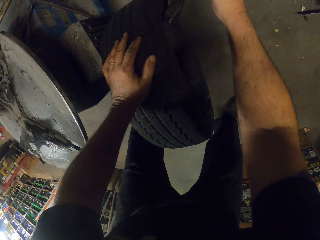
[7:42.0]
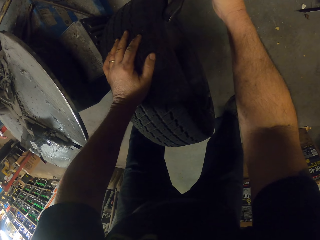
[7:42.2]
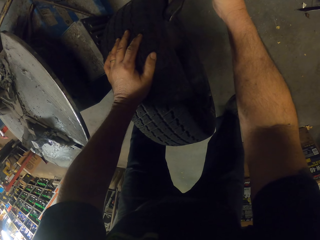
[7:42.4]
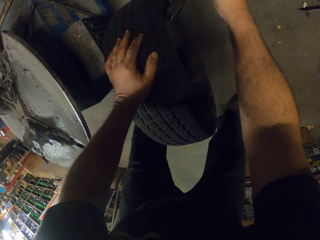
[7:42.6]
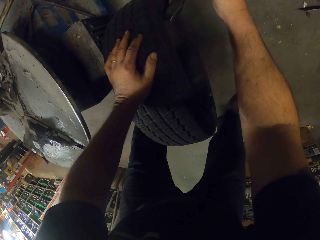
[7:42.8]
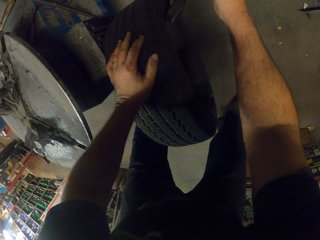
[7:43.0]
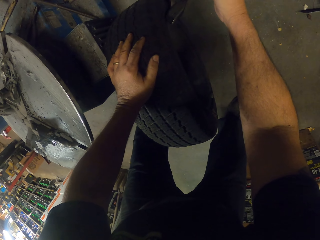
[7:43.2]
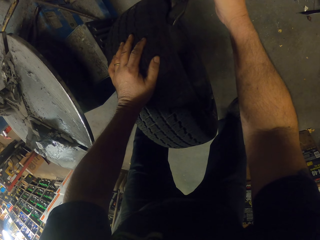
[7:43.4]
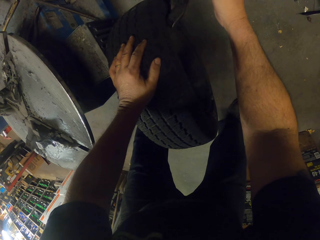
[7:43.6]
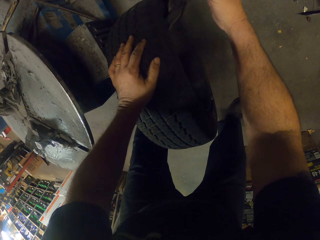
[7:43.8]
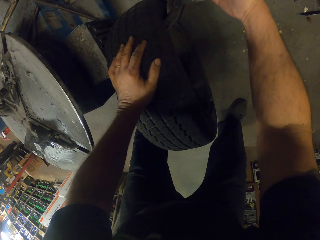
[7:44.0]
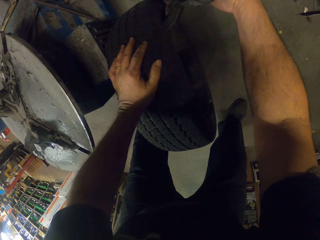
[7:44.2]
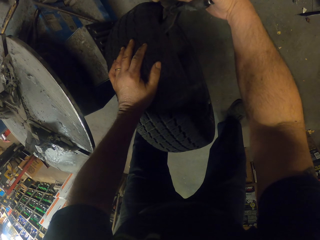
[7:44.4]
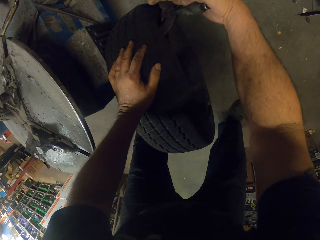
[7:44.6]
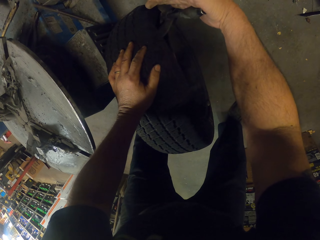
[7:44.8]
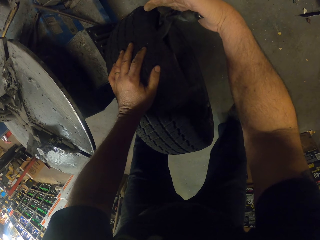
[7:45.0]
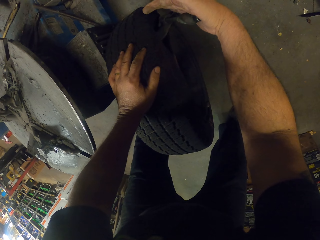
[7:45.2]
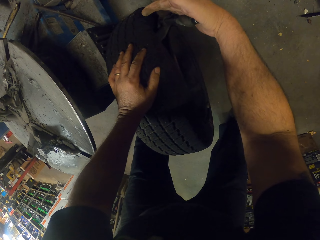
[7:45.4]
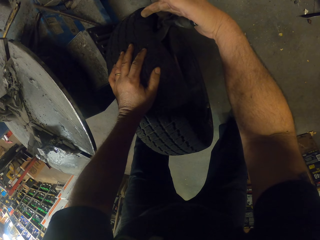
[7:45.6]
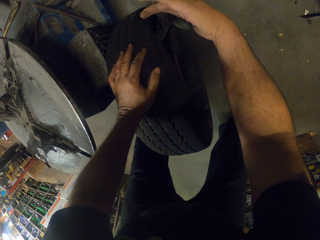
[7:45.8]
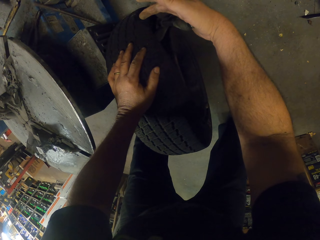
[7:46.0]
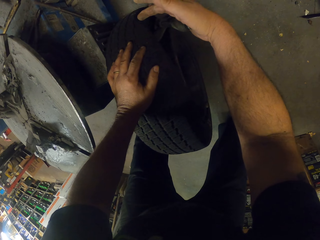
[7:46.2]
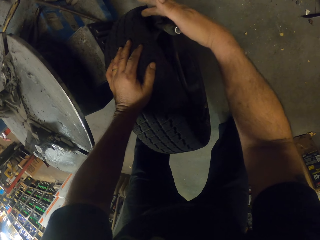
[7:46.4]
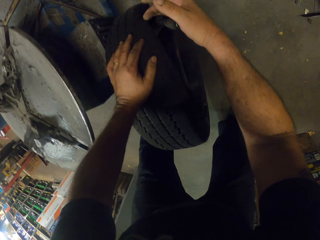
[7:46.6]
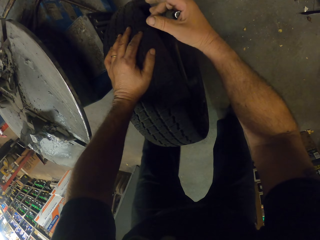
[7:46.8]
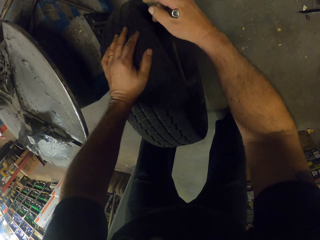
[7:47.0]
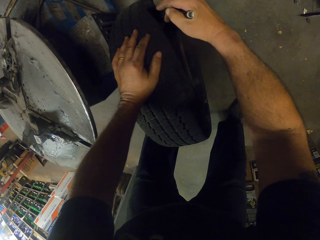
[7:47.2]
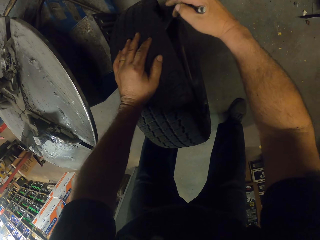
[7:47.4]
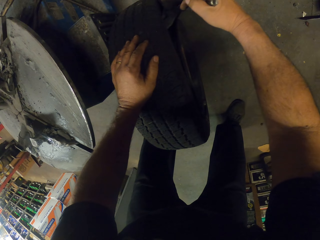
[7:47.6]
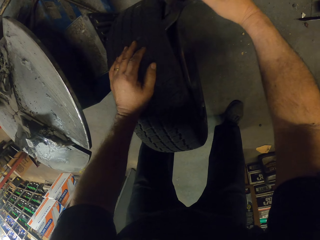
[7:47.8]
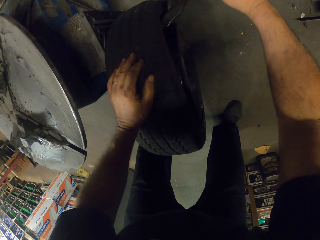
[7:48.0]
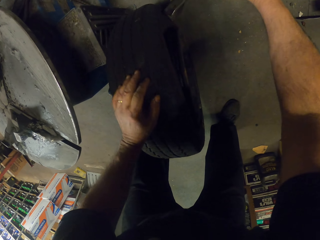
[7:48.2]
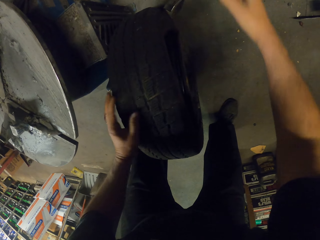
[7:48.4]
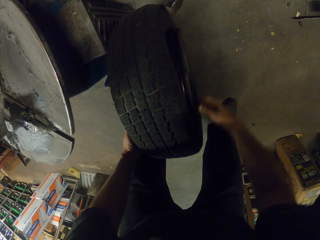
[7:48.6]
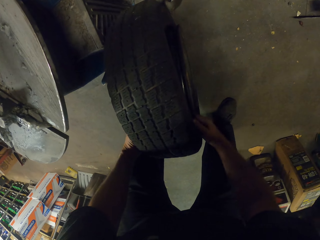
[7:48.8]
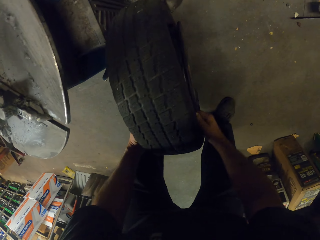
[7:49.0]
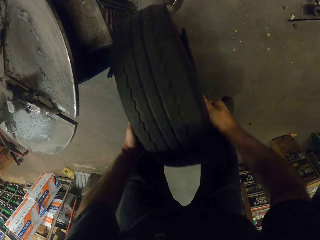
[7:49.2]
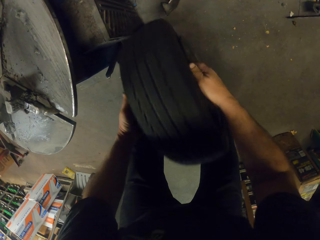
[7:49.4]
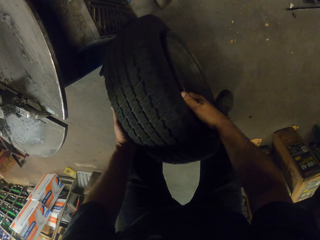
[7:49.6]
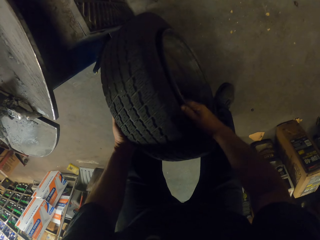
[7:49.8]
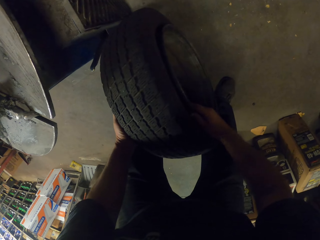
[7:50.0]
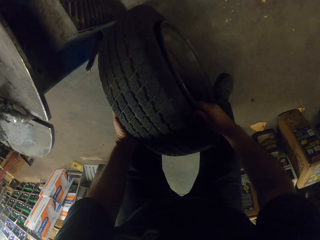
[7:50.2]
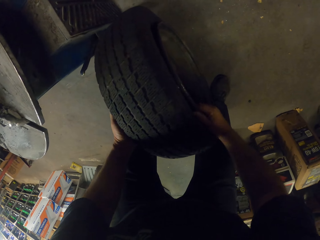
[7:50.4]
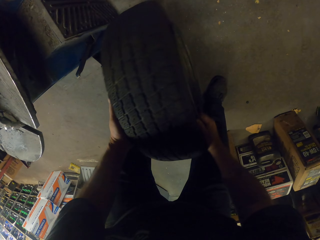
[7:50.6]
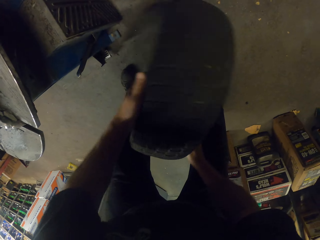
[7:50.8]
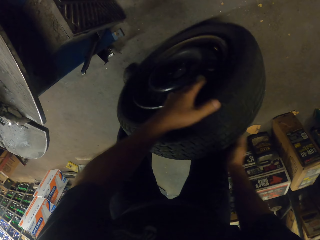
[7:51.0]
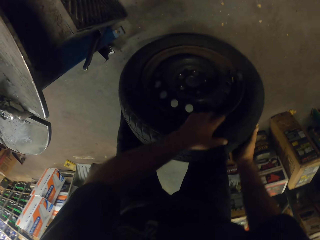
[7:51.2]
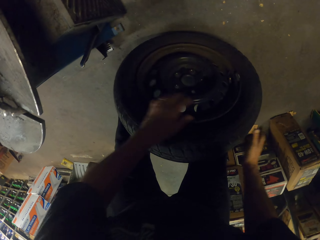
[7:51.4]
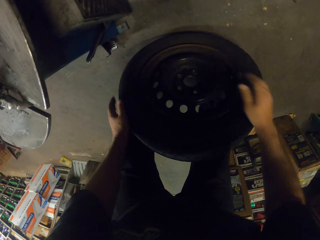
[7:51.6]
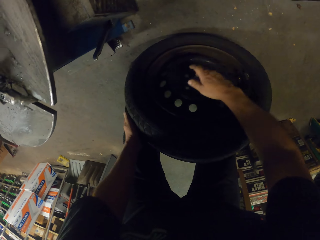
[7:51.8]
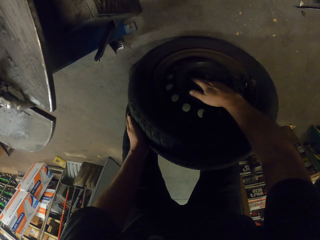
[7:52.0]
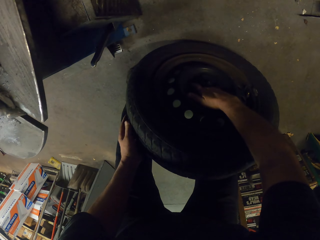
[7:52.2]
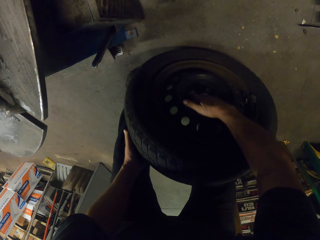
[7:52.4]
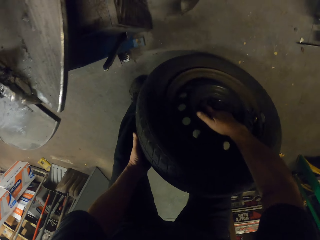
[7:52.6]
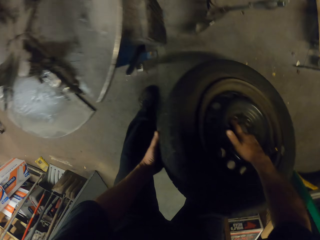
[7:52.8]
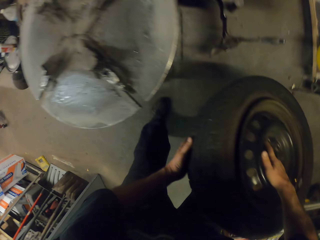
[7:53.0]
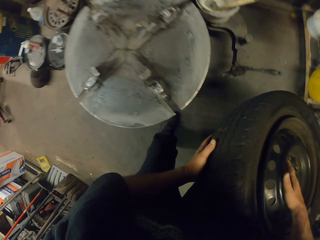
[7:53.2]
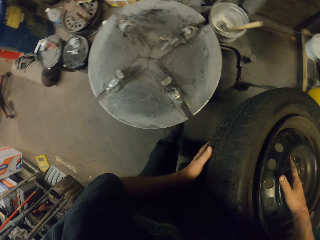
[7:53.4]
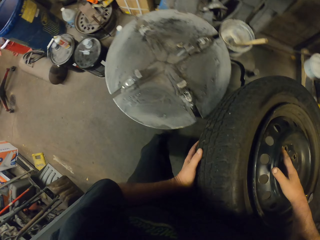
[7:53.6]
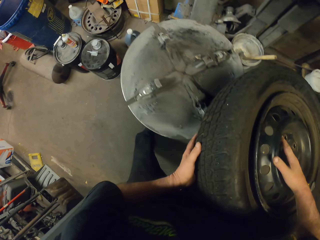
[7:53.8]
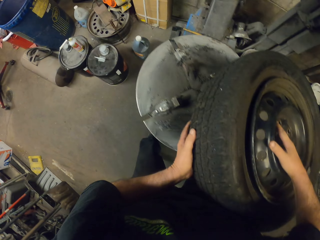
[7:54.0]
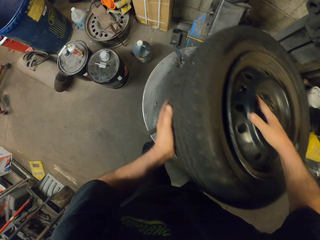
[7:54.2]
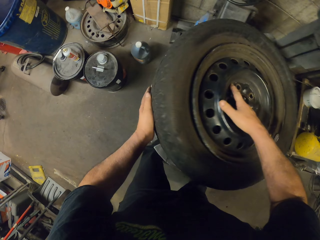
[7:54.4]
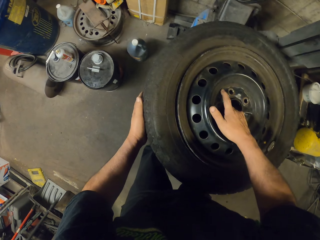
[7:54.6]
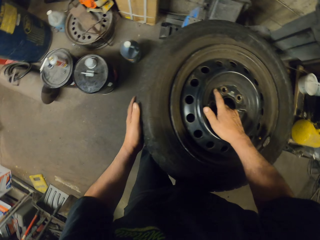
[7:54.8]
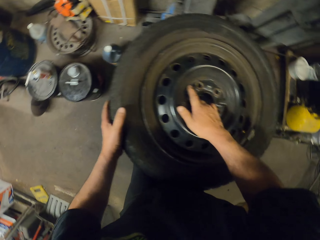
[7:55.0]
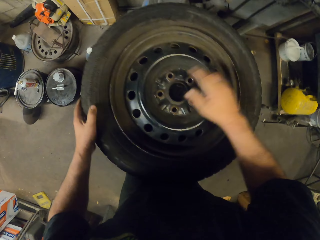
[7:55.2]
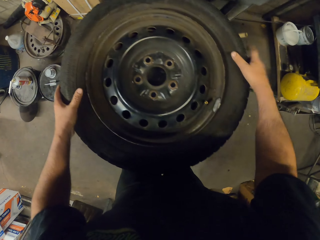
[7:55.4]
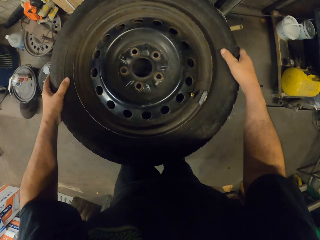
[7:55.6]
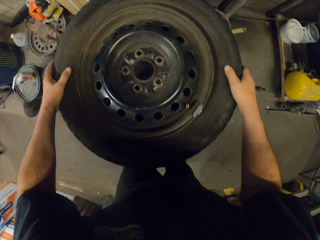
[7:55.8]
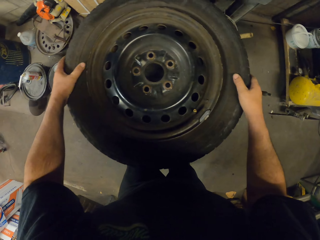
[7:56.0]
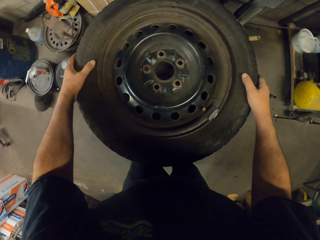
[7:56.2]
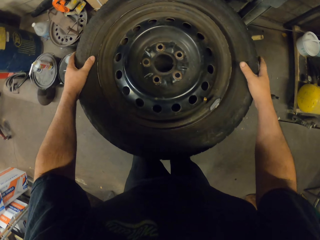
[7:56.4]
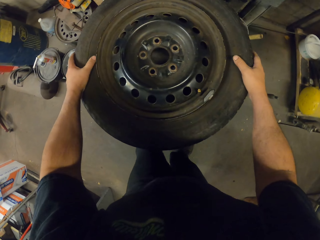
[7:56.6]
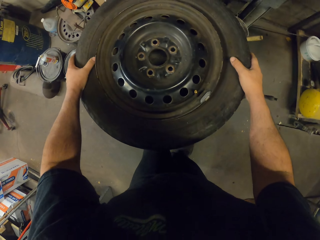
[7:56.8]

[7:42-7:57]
The camera wearer takes the rim lock ring. They put the rim lock ring in the tire. They press the rim lock ring on the tire. They remove the rim lock ring from the tire. They swirl the tire. They lift up the tire. They turn the tire around. They put the tire on the stand.

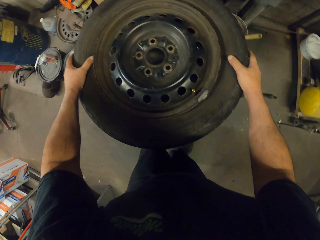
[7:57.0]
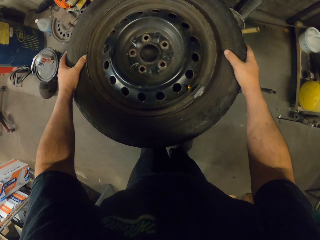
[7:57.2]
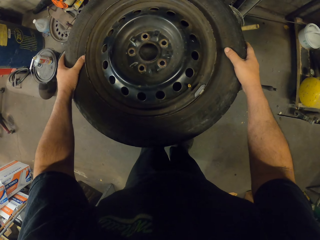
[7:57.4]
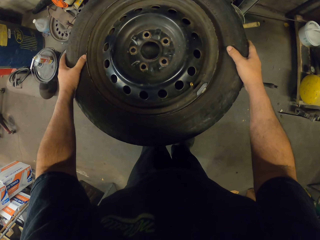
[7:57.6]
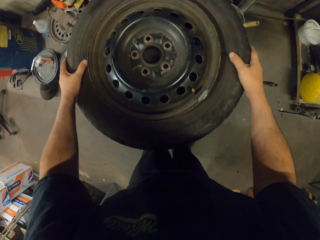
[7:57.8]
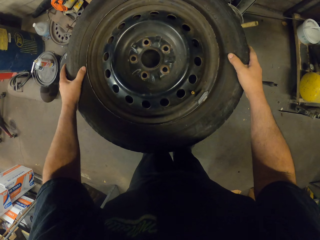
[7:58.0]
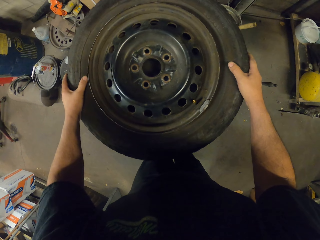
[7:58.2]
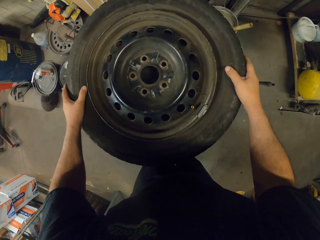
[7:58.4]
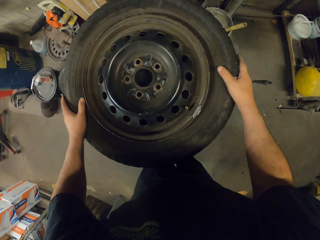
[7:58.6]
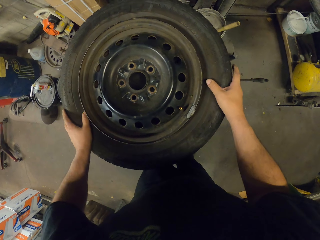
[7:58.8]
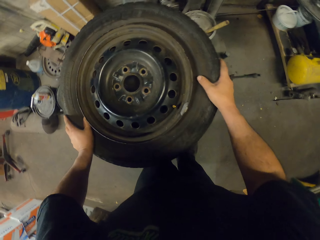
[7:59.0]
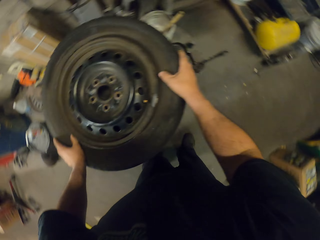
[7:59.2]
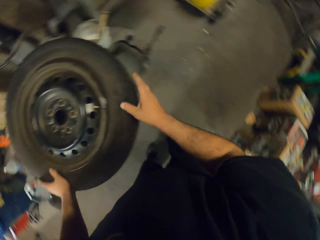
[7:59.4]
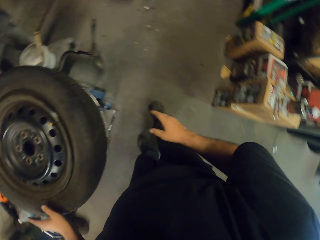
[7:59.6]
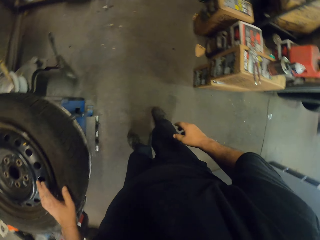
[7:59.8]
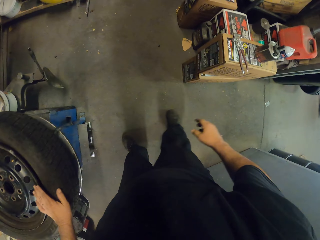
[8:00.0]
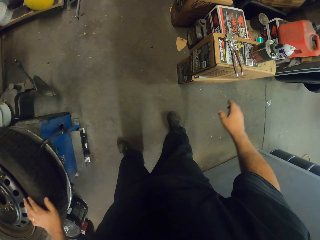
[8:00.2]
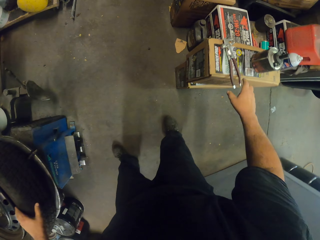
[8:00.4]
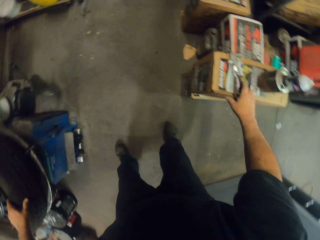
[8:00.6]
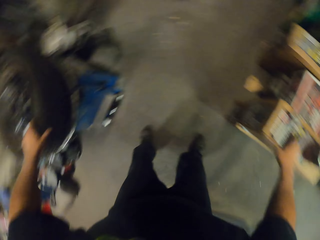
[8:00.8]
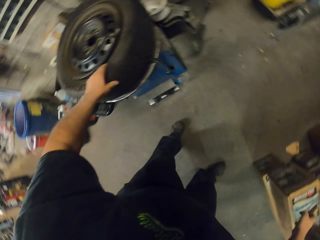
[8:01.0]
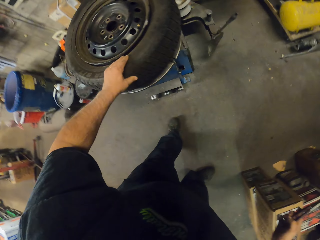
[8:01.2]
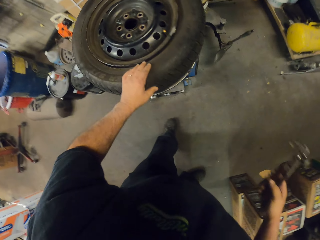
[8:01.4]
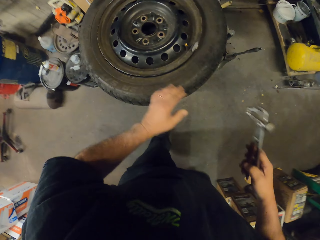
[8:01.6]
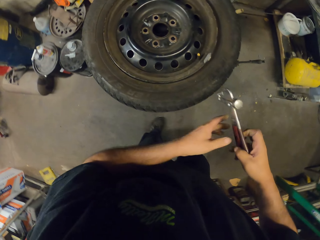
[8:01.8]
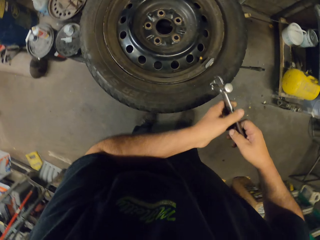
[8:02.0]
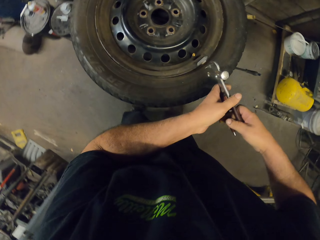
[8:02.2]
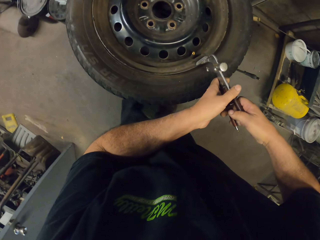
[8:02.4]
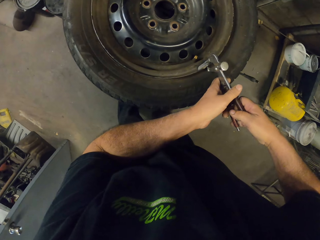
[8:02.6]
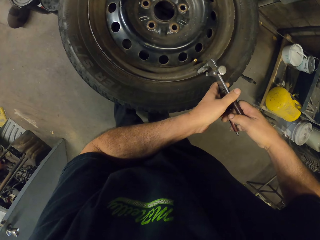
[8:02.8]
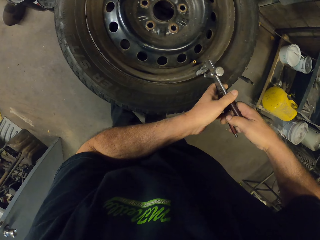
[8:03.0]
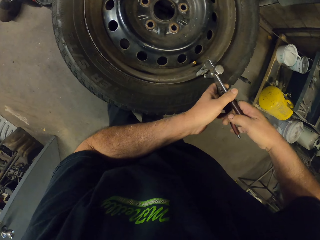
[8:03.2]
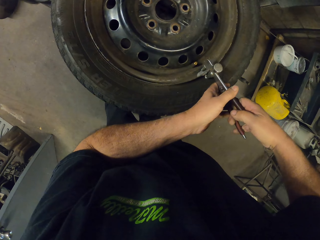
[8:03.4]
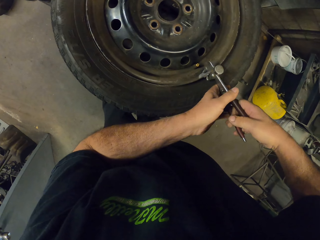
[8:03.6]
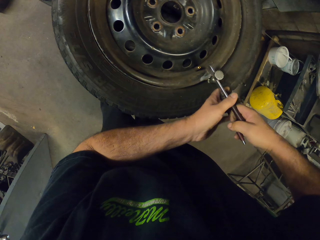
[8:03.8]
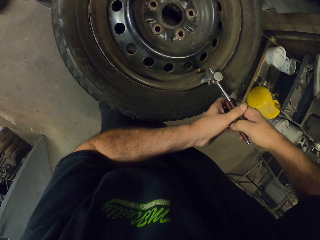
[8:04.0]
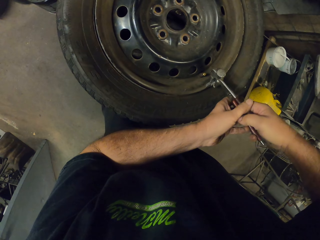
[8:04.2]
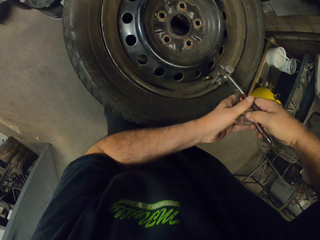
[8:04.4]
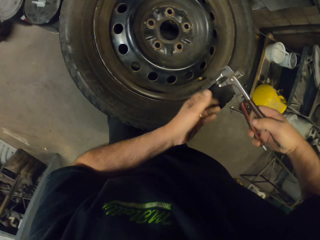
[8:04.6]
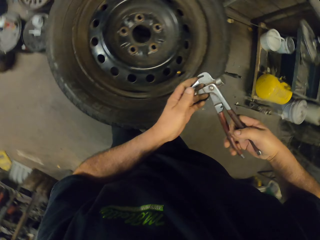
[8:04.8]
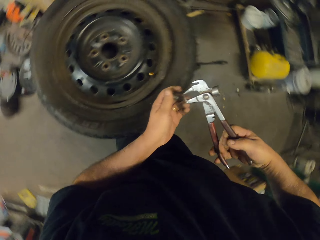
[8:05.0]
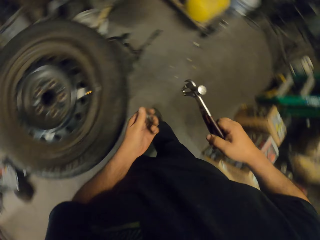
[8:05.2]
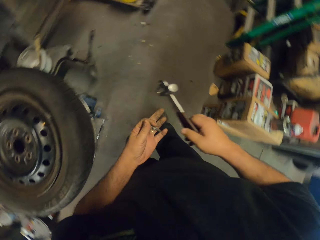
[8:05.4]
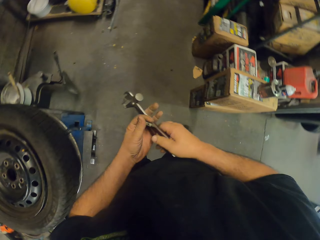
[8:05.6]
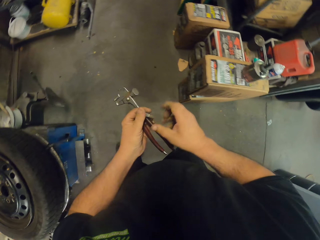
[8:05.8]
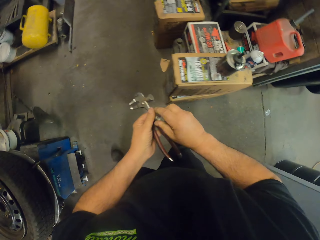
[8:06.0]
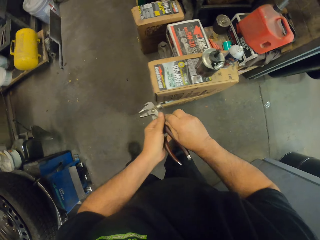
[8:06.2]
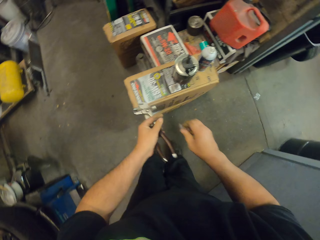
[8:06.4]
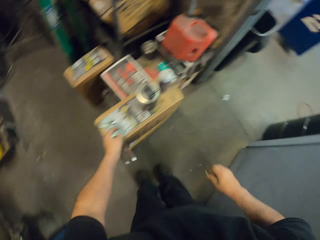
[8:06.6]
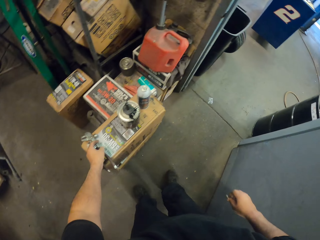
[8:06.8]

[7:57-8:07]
The camera wearer looks around. They pick up lock ring pliers from the box. They place the lock ring pliers on the tire rim. They remove something from the tire with the pliers. They hold something with their hands.
